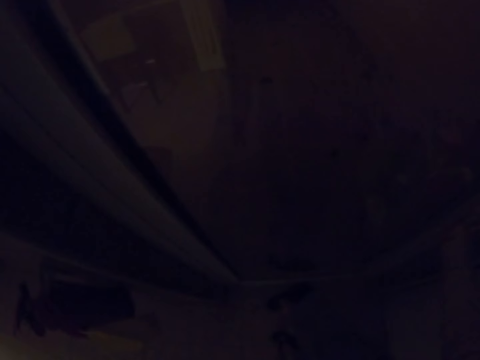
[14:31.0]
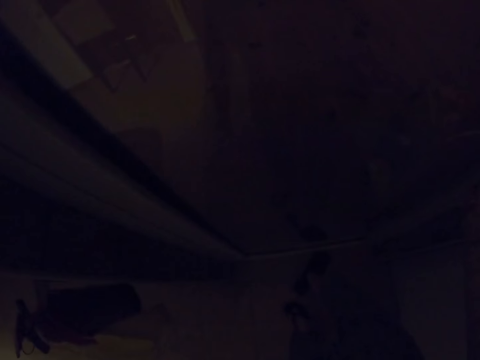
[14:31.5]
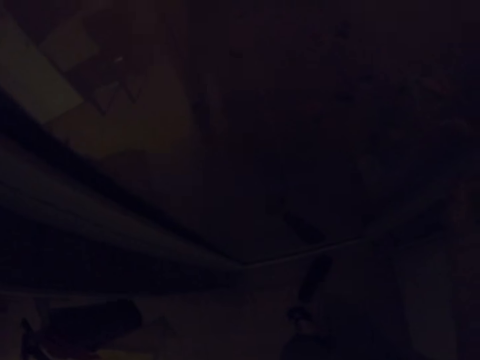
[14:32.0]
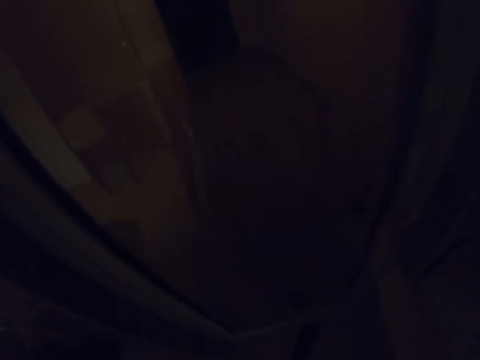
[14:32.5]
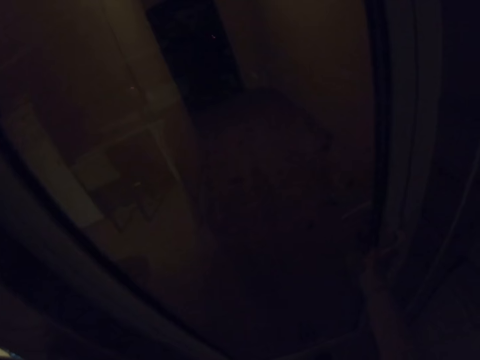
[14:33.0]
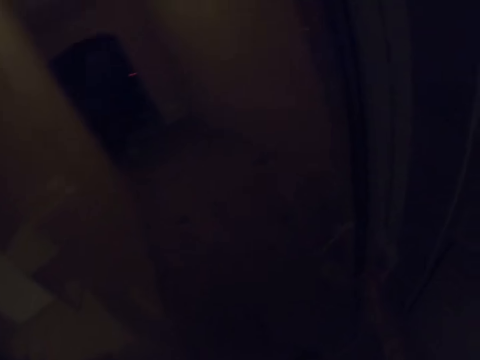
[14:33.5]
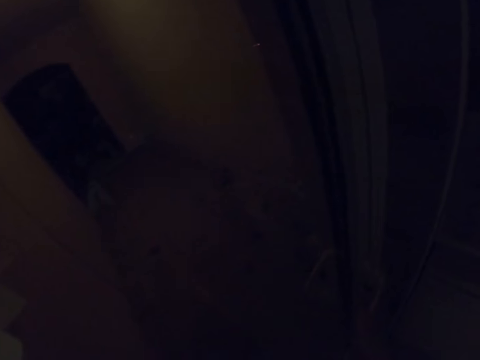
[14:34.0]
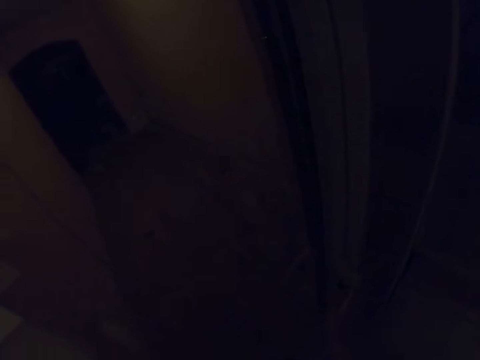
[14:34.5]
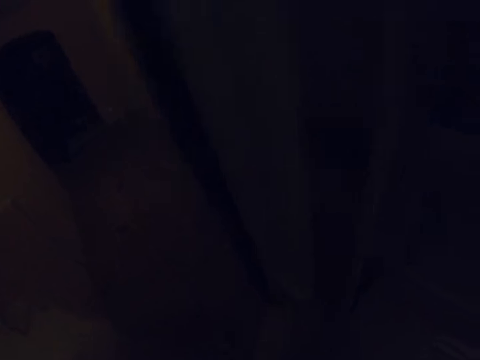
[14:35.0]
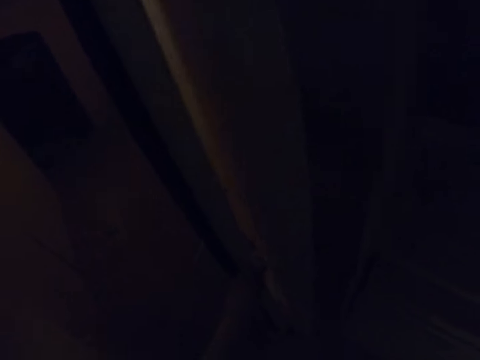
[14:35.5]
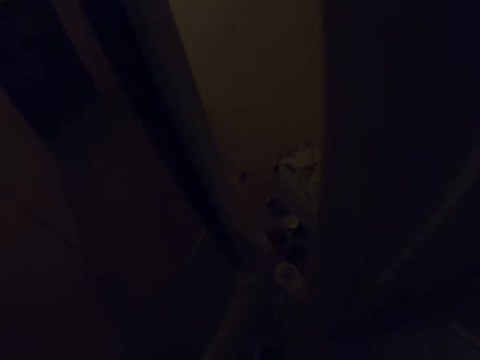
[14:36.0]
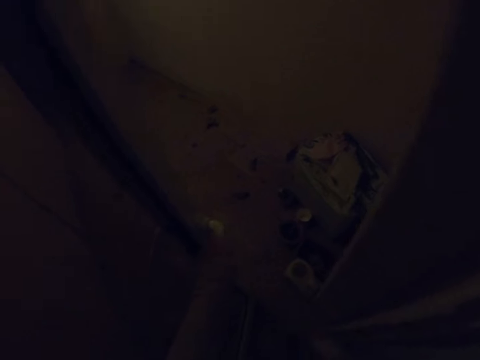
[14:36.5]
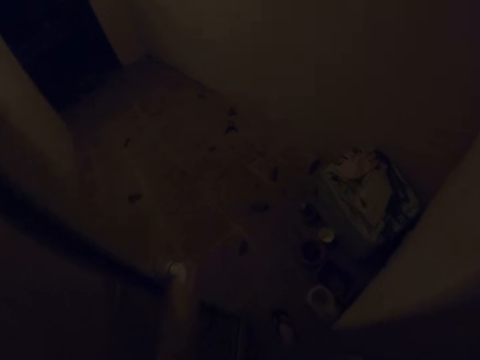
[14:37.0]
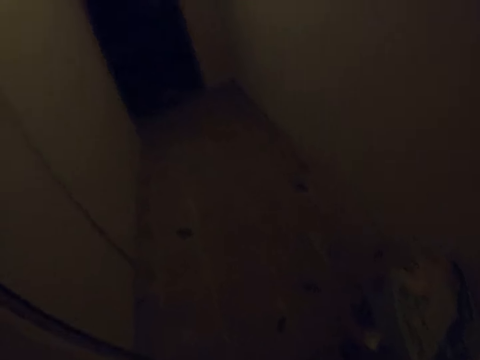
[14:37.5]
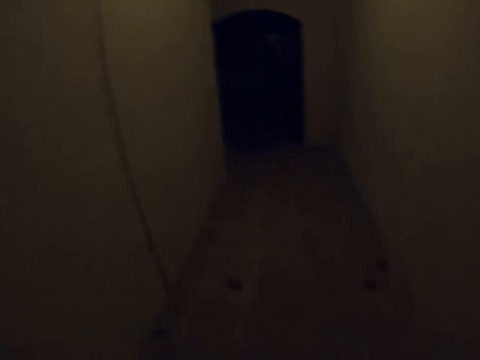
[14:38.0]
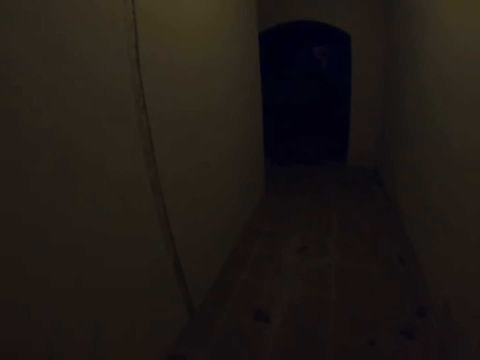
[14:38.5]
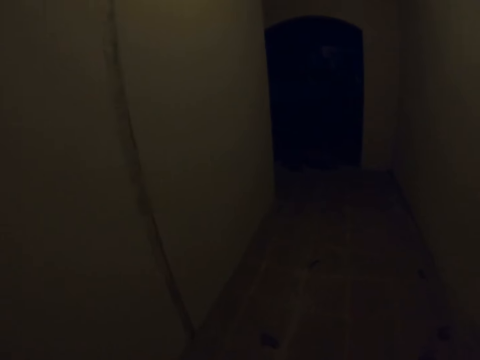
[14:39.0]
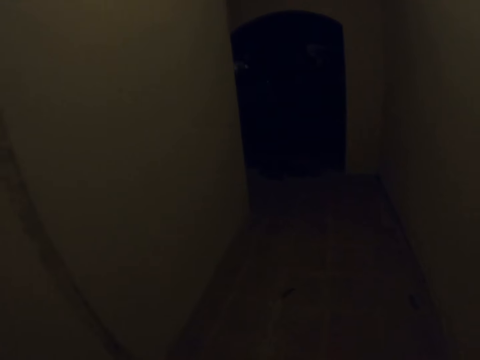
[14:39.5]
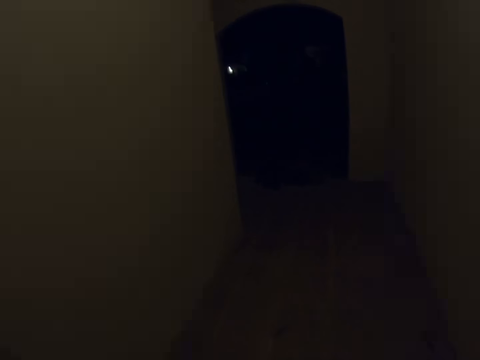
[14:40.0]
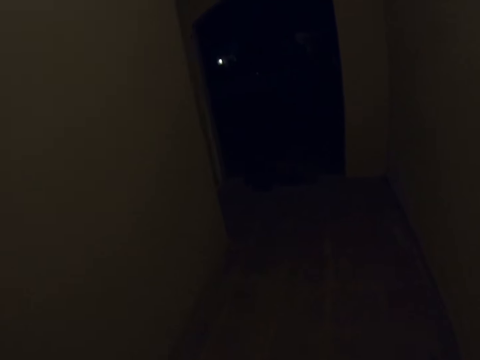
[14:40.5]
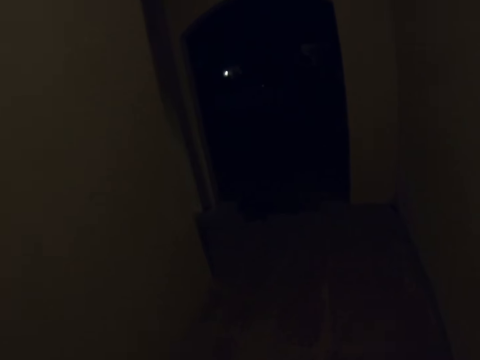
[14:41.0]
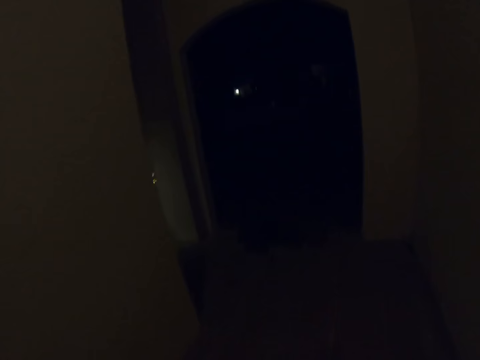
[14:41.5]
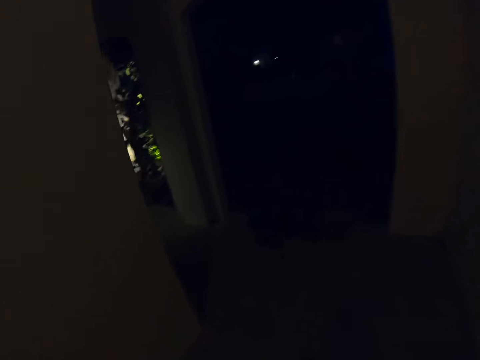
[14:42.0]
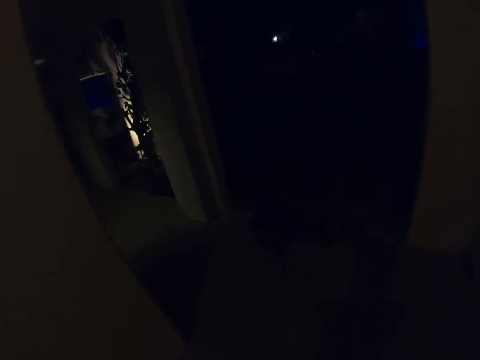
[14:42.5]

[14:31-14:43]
The camera wearer wears the slipper. They open the door. They walk in the corridor. They walk around the house.

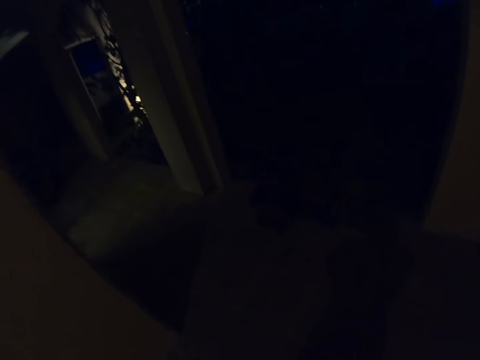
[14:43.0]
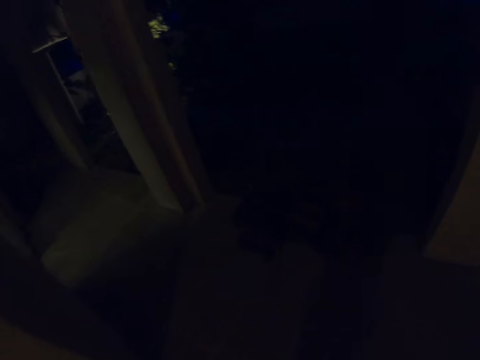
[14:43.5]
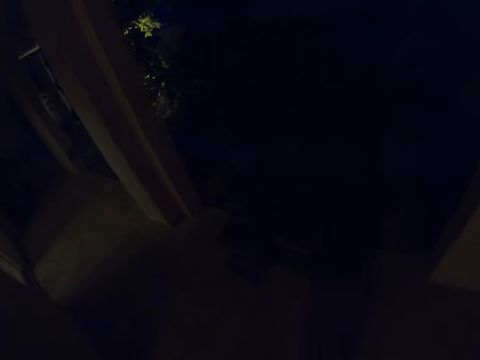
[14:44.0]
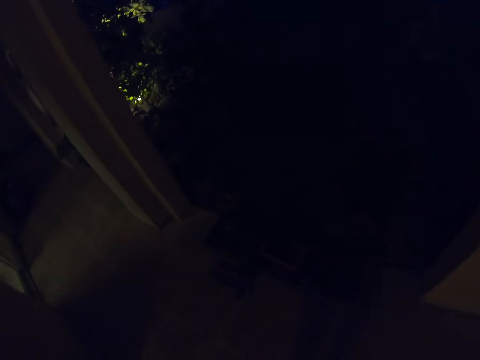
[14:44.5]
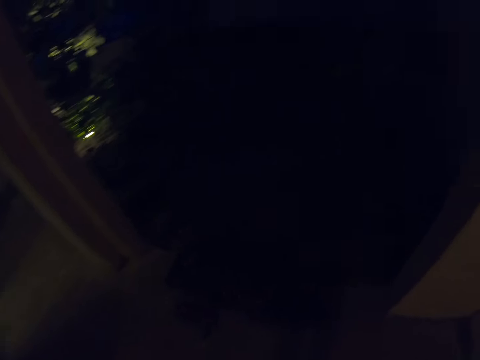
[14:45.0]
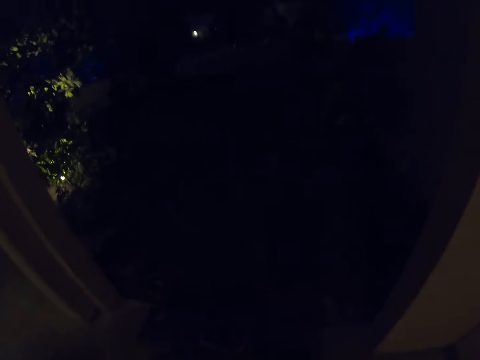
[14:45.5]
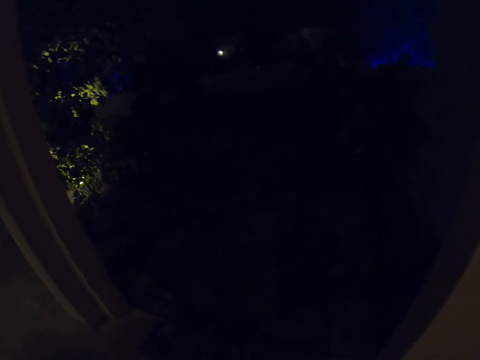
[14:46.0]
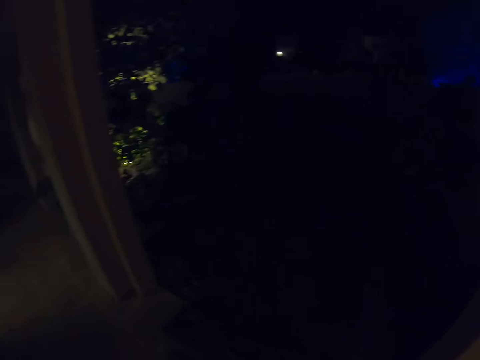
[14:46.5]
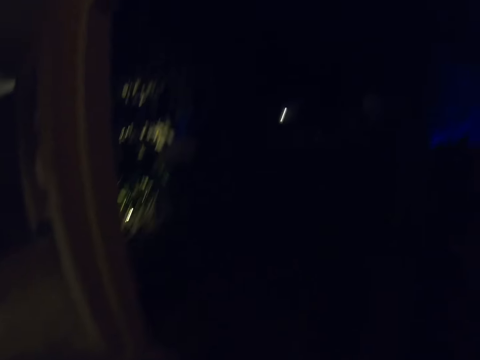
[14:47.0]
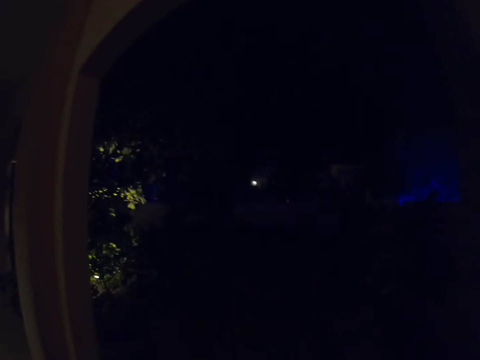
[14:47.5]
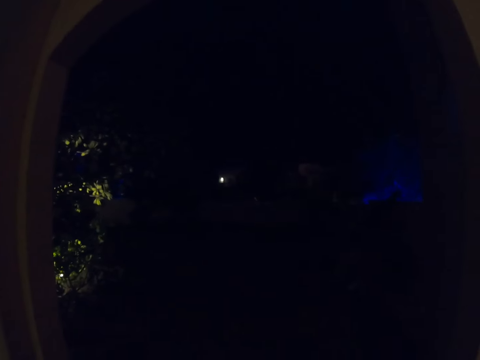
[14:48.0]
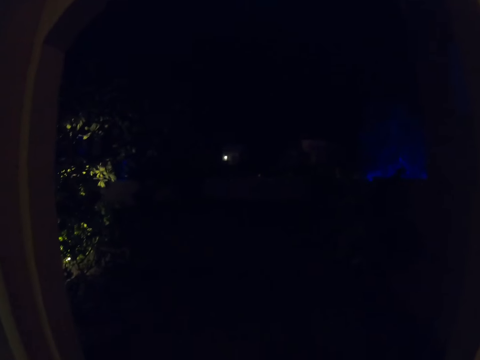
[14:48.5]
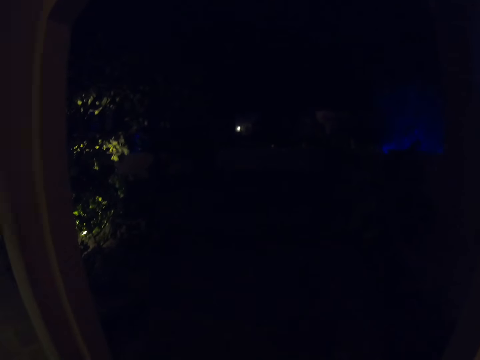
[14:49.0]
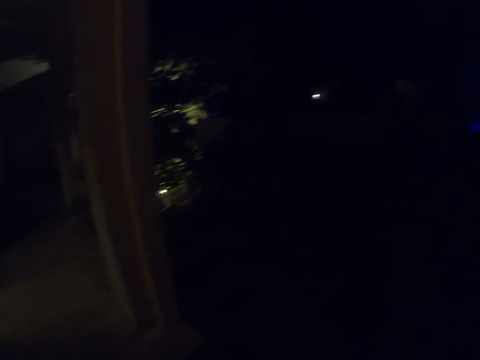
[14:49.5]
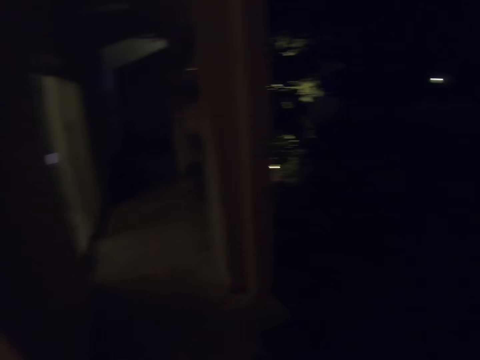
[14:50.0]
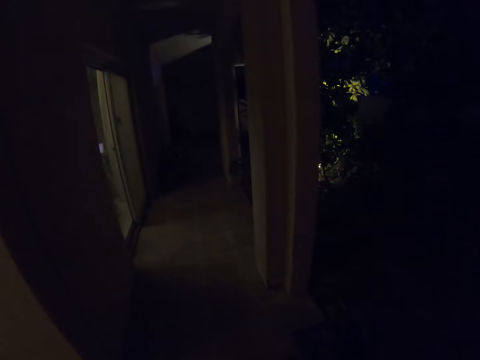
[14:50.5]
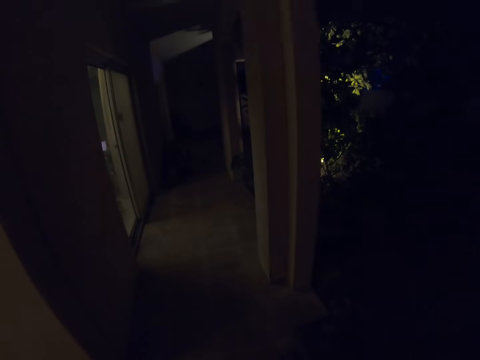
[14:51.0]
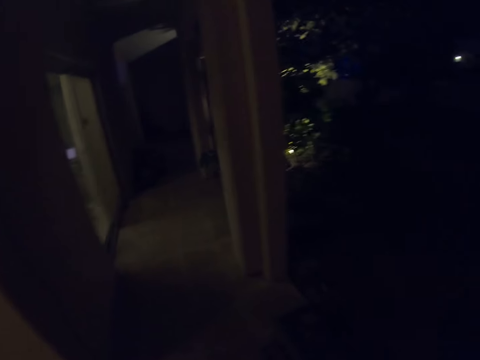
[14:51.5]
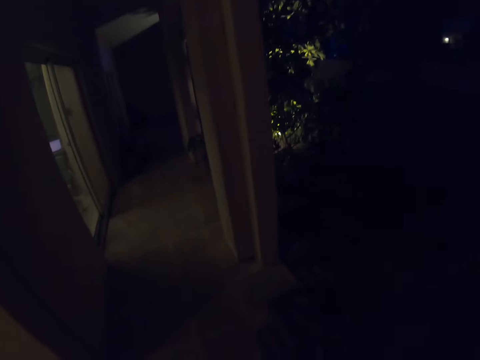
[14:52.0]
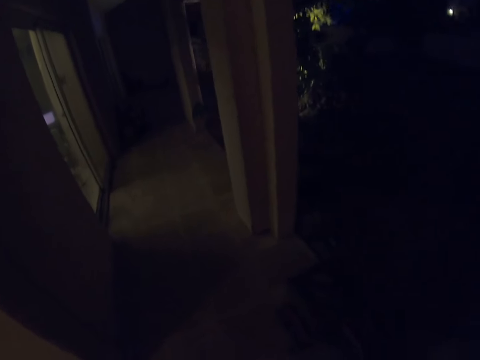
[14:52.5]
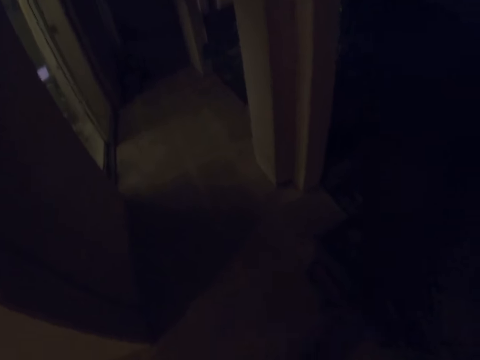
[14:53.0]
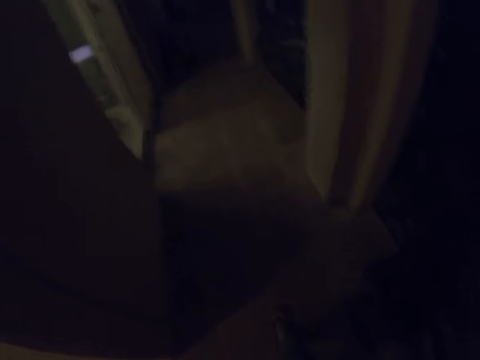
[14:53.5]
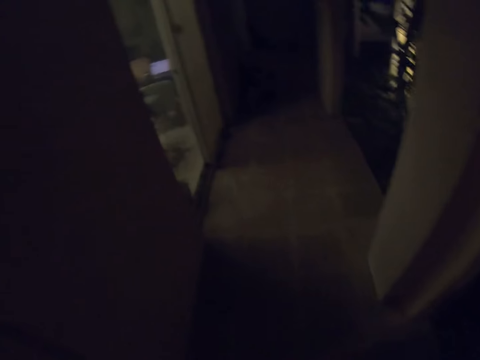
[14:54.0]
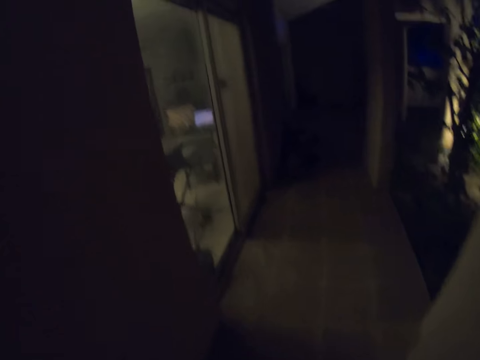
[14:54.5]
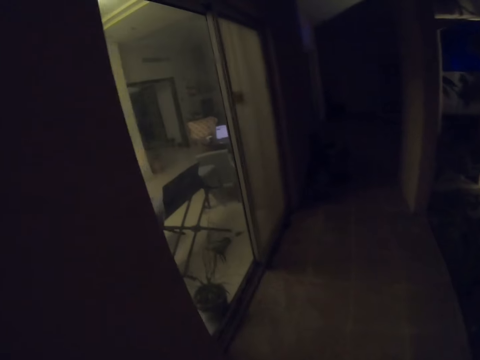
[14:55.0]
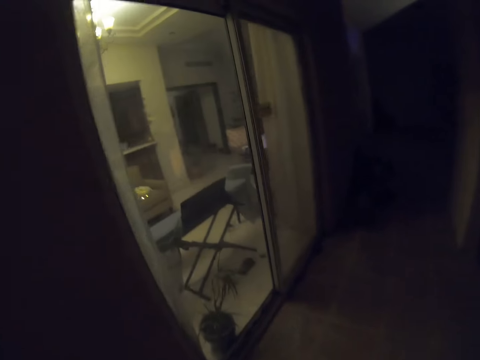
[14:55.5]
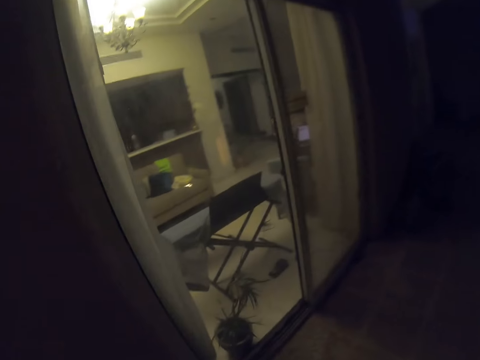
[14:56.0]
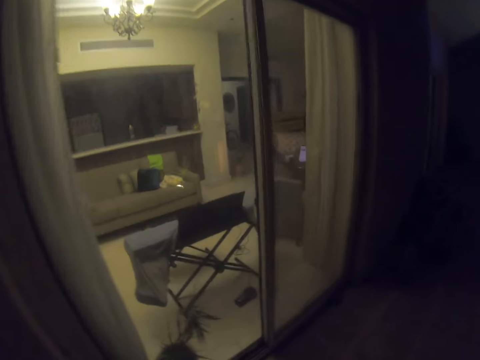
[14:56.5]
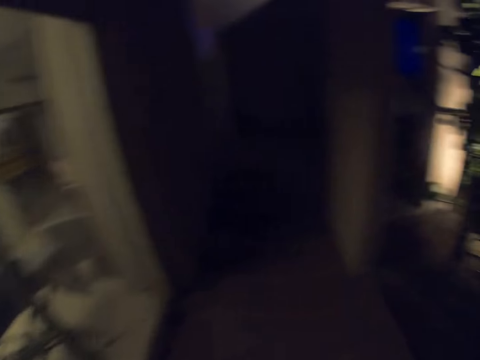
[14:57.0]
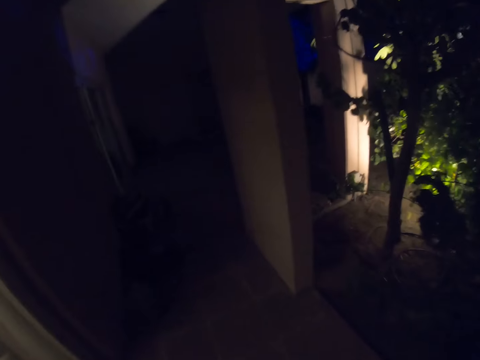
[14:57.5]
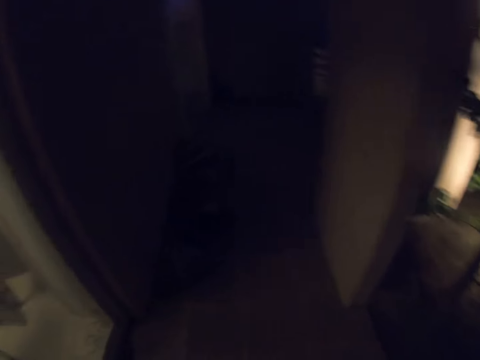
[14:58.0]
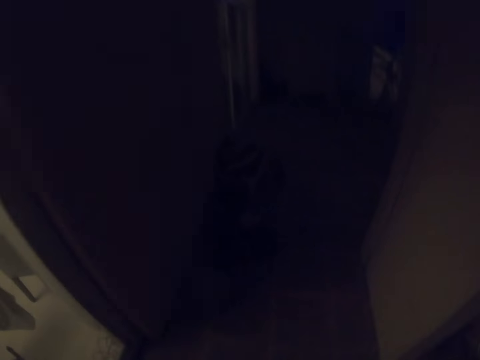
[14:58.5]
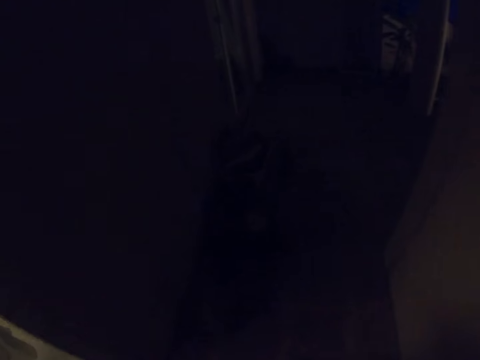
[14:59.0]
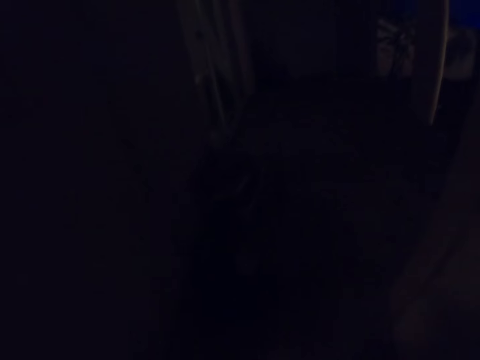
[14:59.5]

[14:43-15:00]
The camera wearer looks around. They stand. They walk outside. They walk around the house.
